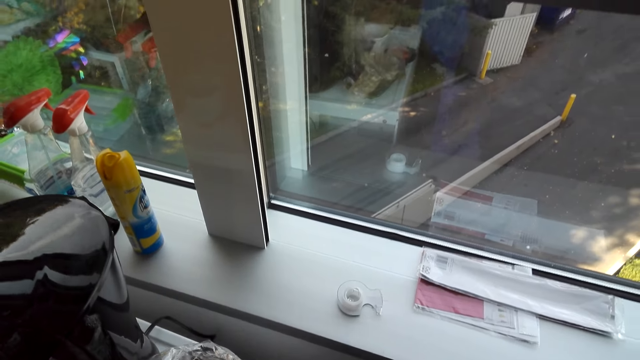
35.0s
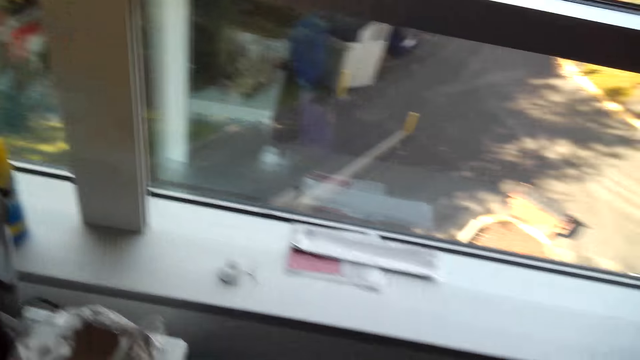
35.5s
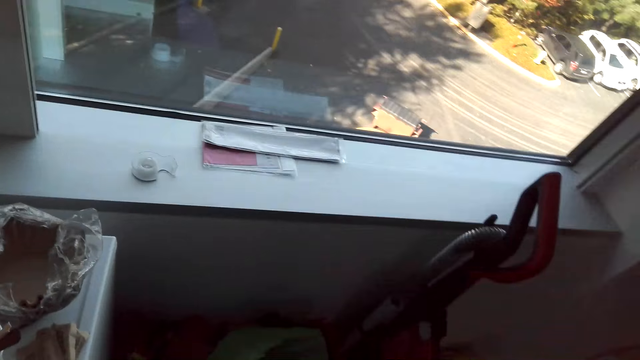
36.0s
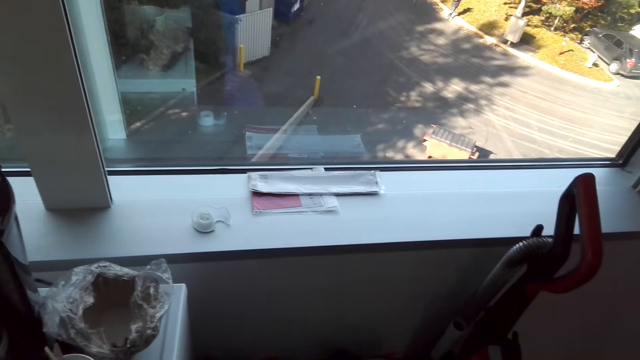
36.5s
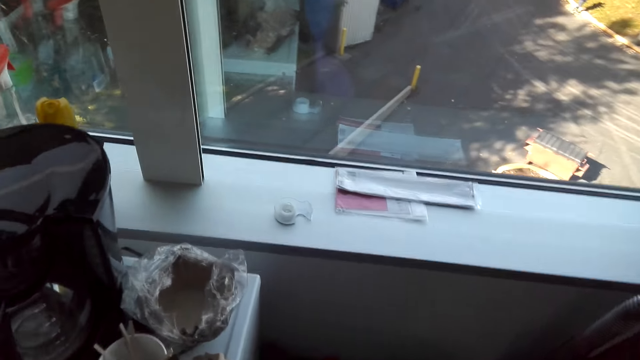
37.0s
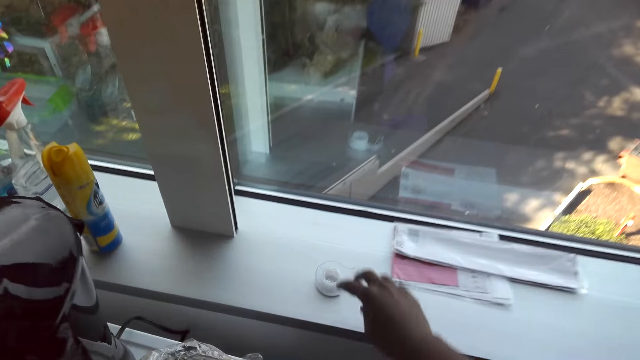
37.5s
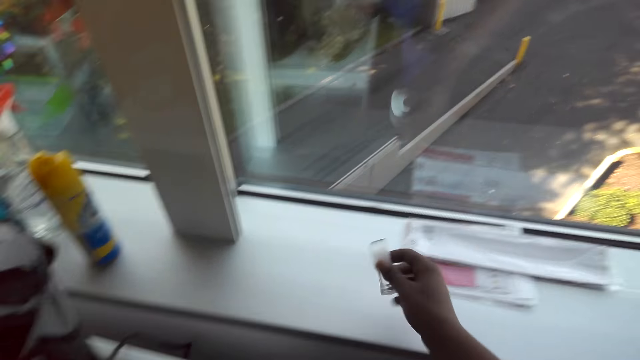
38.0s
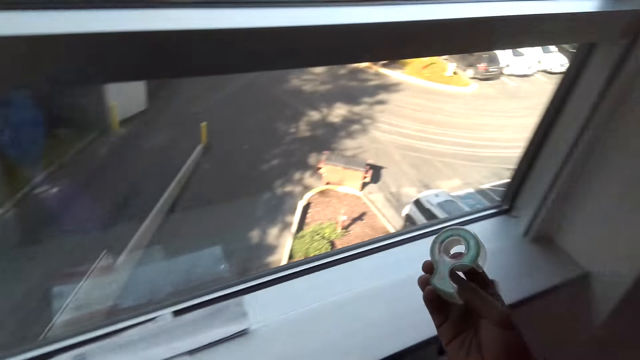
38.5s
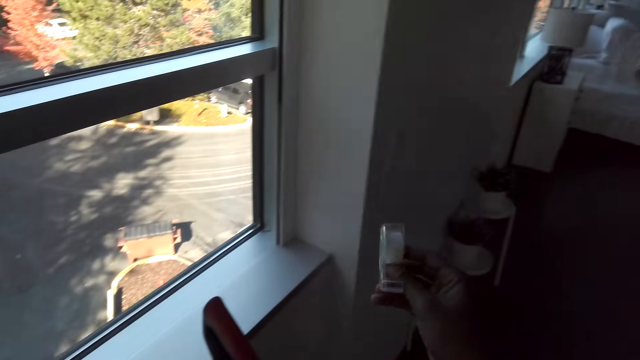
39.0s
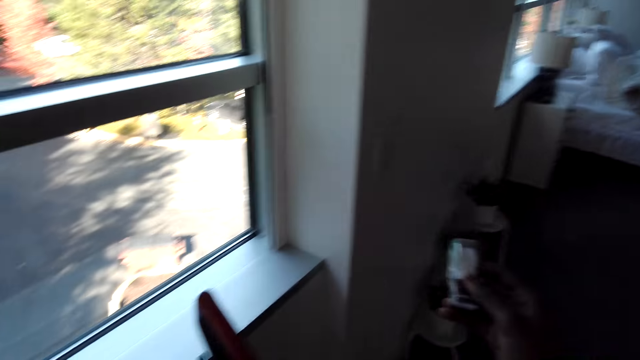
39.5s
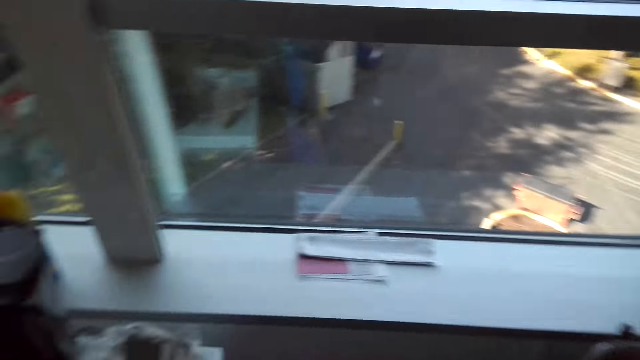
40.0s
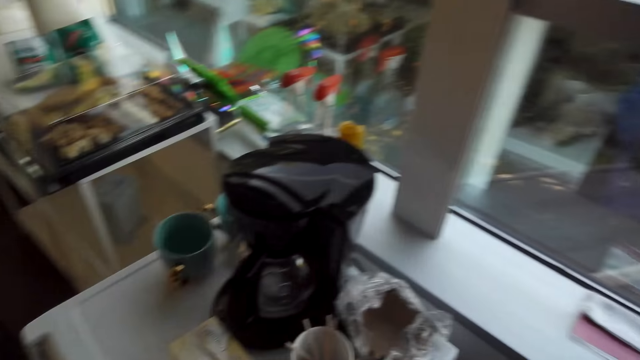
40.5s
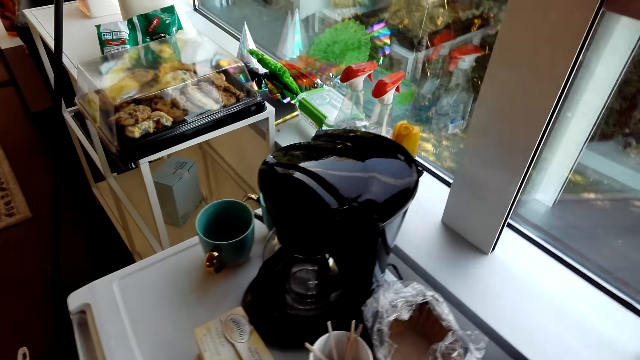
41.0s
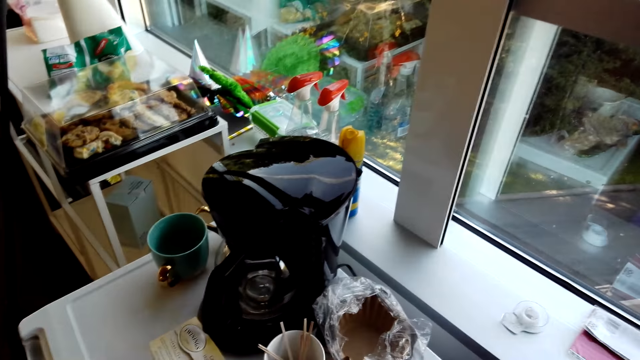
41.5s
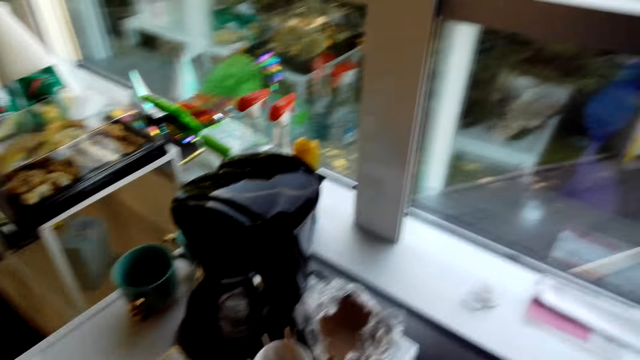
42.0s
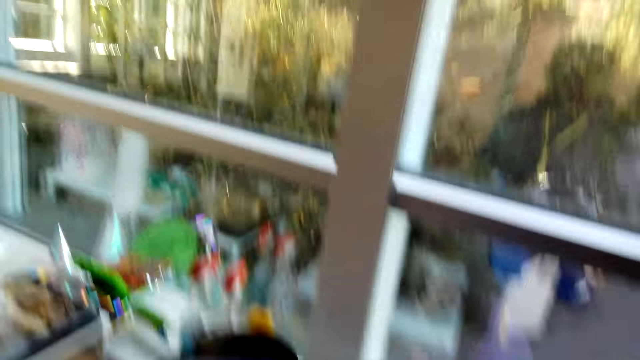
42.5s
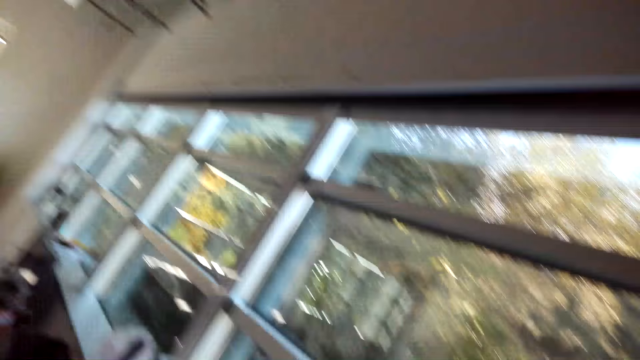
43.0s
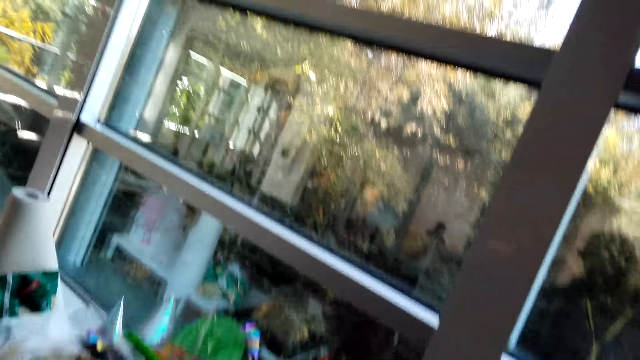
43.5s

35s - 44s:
The camera wearer puts the tap on the shelf. They dialogue with a person. They pick a seal tap. They look around the house. They dialogue with the person.

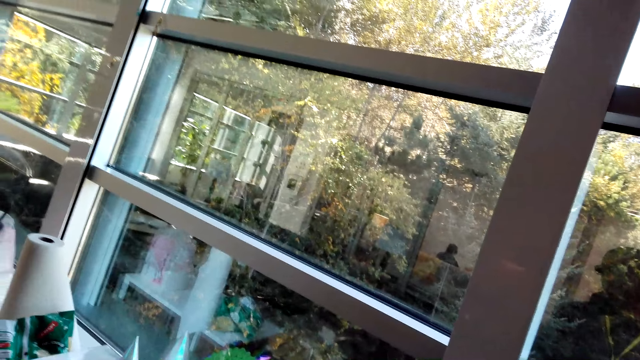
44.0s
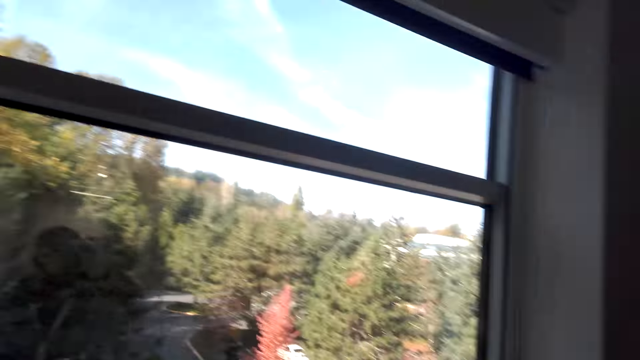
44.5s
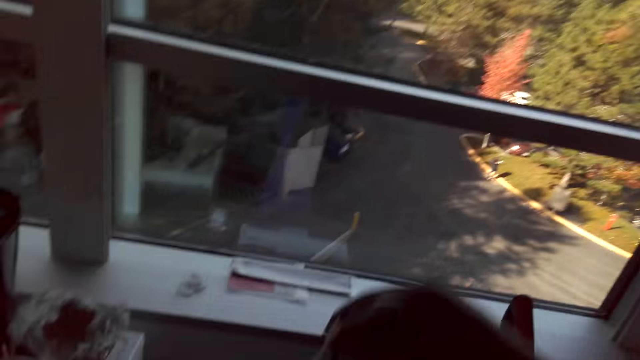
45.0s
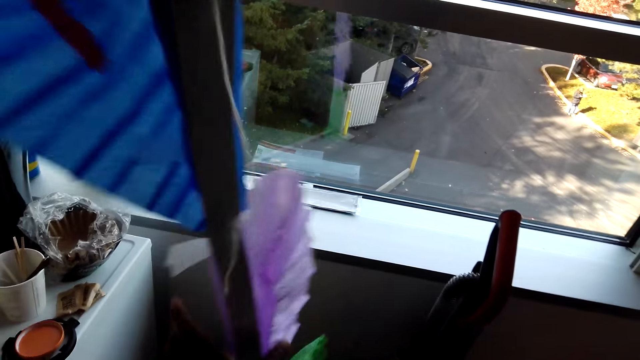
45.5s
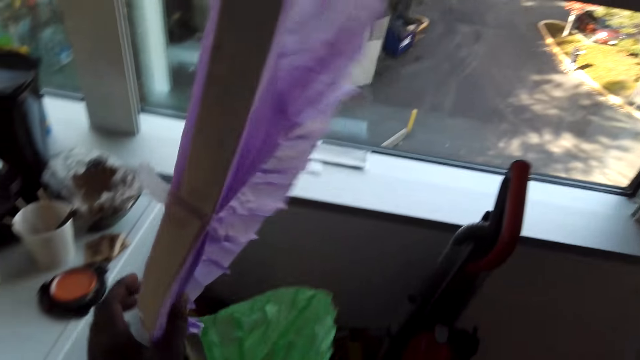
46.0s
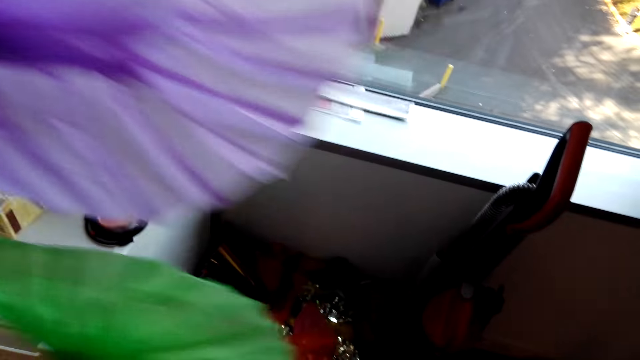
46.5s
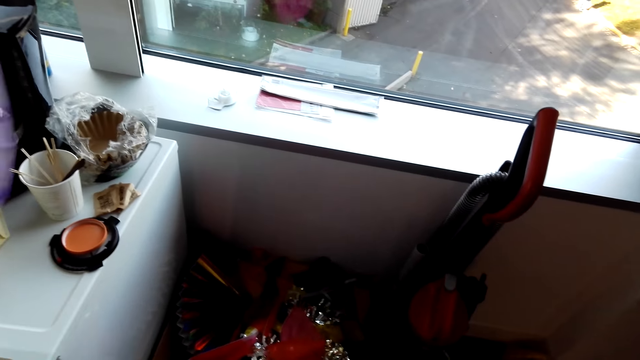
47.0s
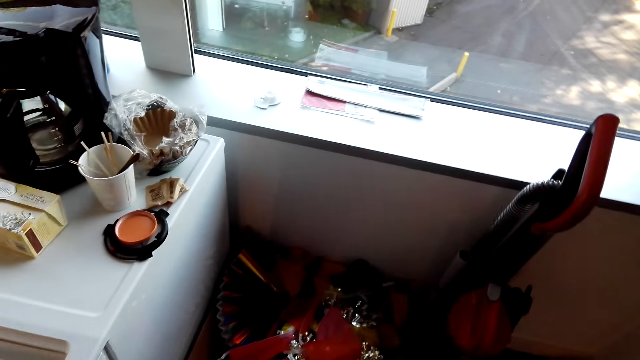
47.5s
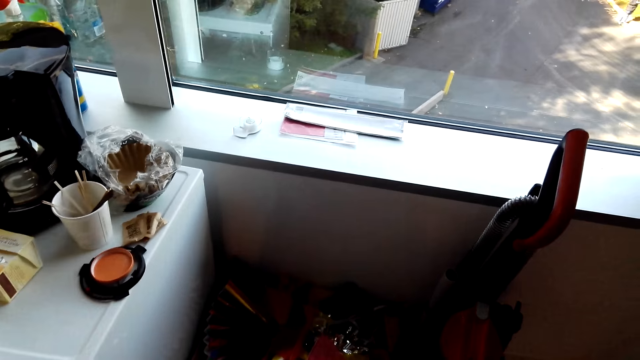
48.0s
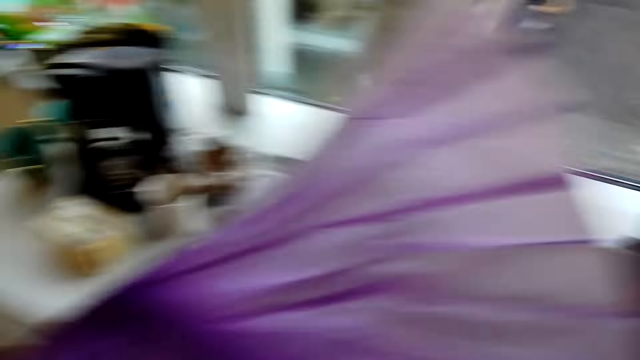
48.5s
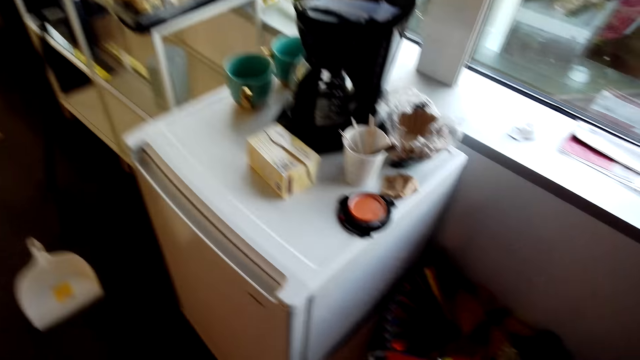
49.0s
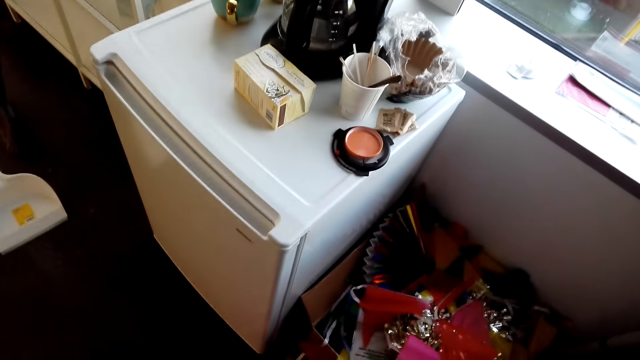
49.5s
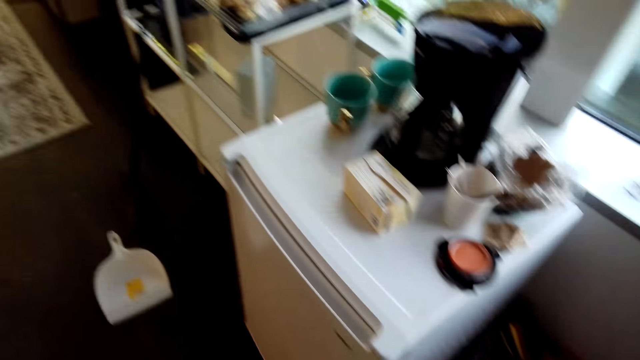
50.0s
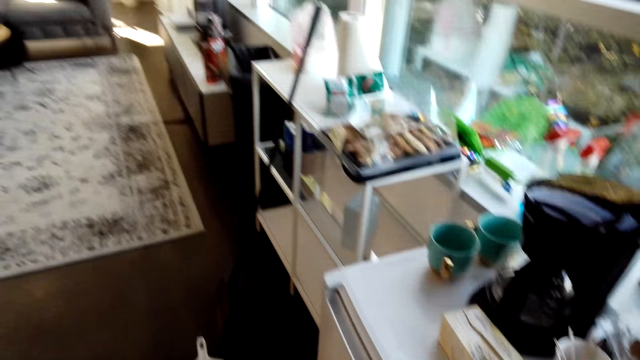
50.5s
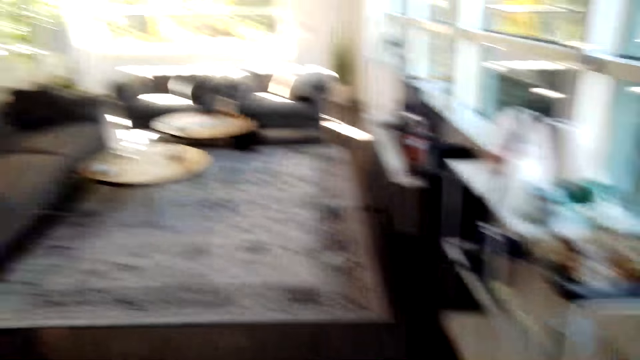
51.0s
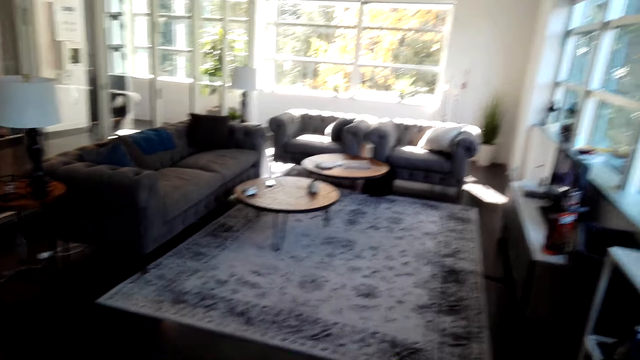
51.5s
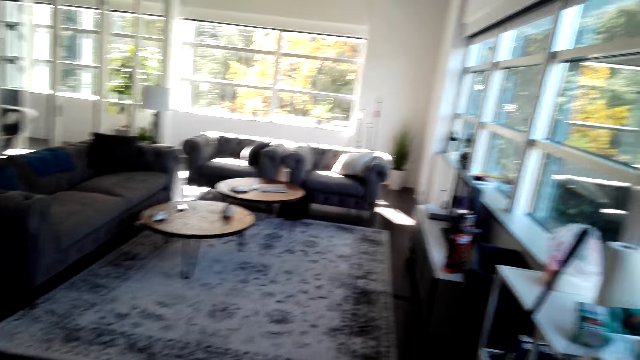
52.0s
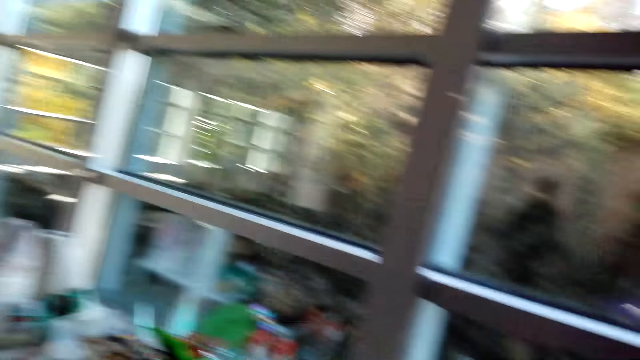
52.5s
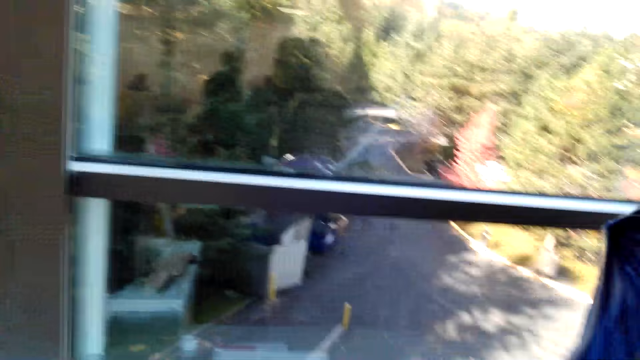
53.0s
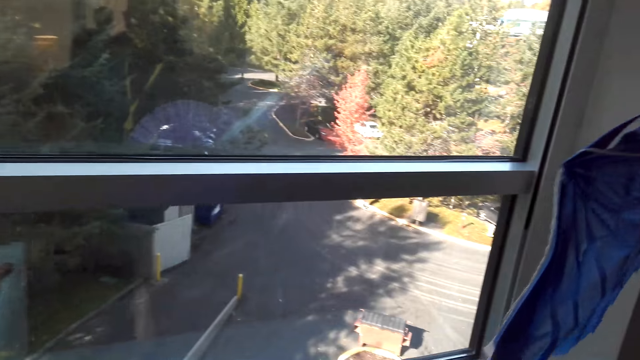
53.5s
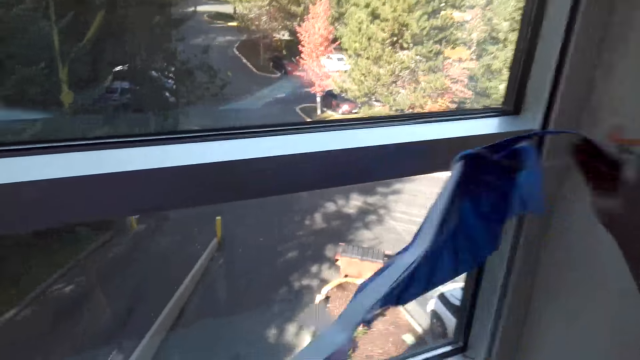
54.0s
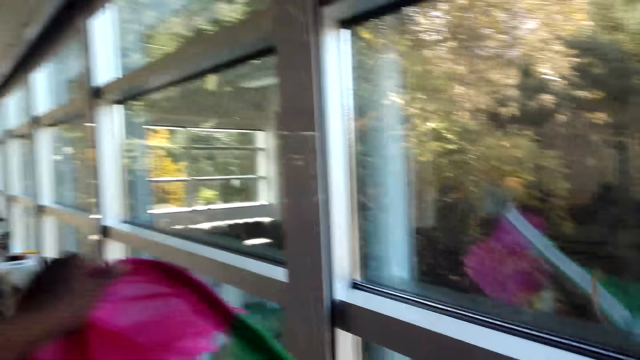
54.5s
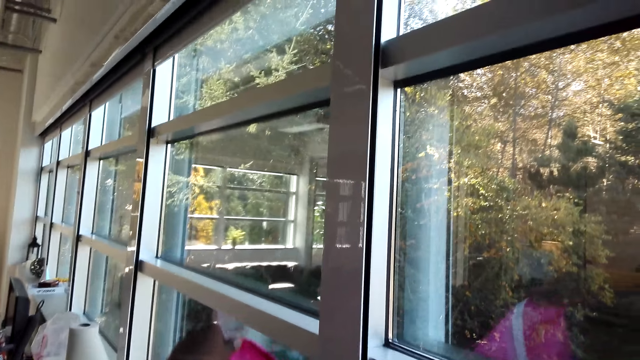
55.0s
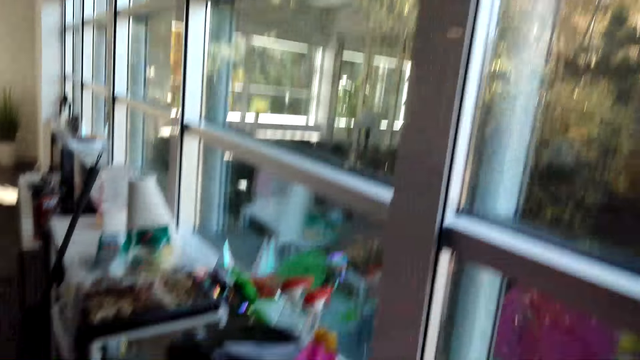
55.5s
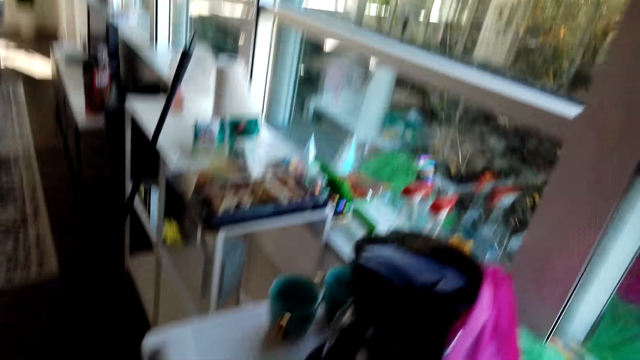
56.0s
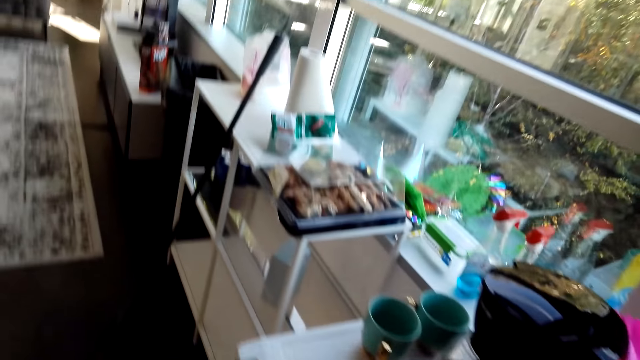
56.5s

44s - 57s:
The camera wearer holds a decoration. They pick house art. They dialogue with a person. They look around the house. They dialogue with the person.
